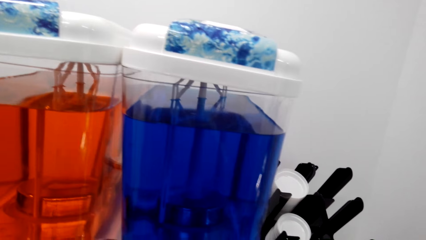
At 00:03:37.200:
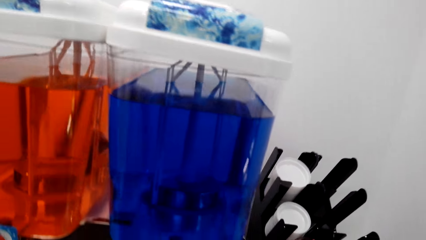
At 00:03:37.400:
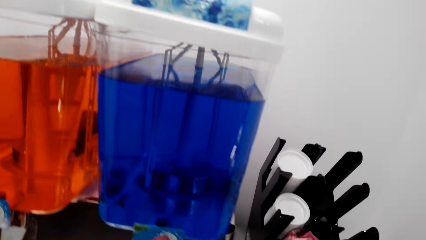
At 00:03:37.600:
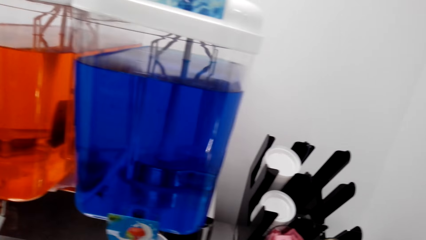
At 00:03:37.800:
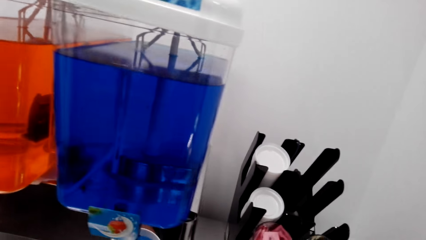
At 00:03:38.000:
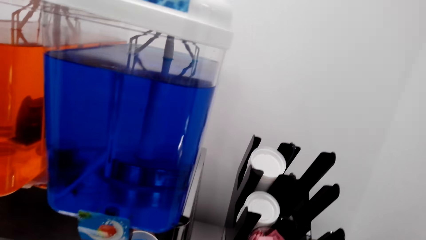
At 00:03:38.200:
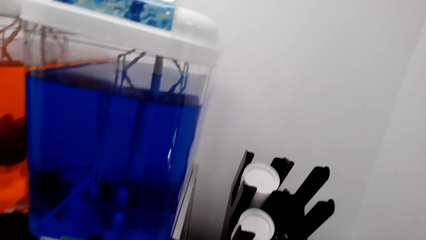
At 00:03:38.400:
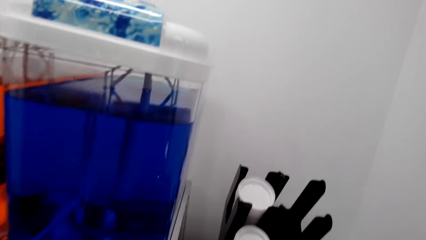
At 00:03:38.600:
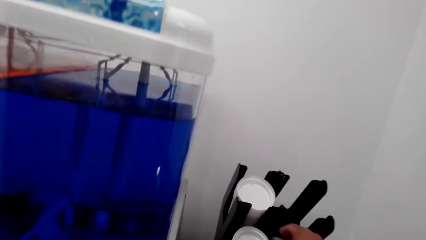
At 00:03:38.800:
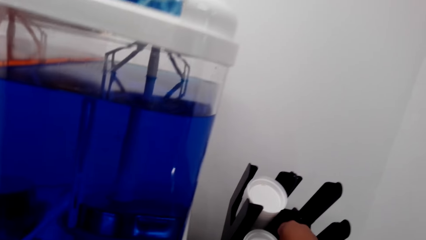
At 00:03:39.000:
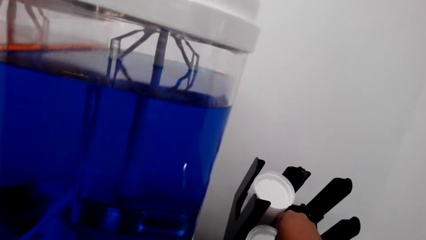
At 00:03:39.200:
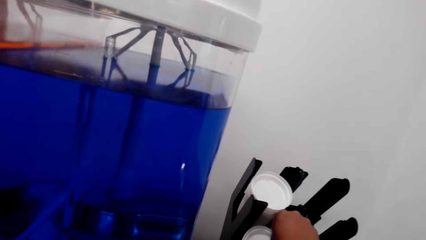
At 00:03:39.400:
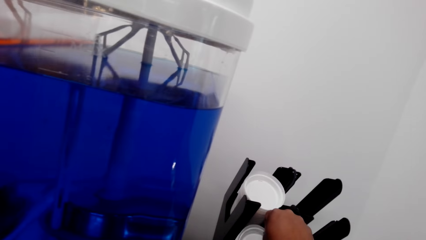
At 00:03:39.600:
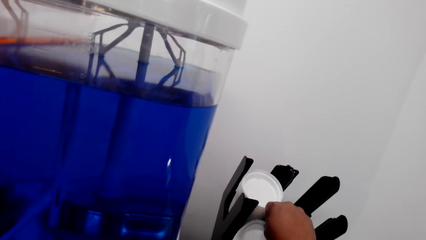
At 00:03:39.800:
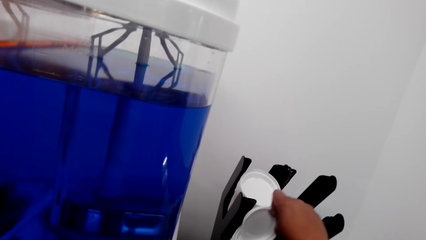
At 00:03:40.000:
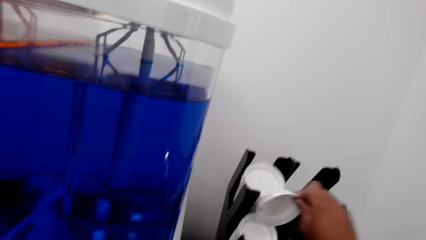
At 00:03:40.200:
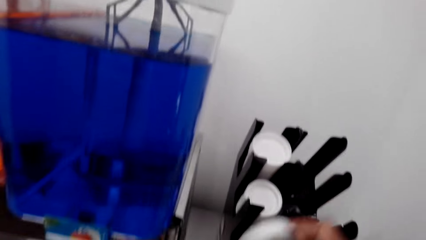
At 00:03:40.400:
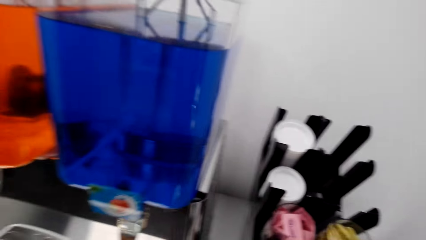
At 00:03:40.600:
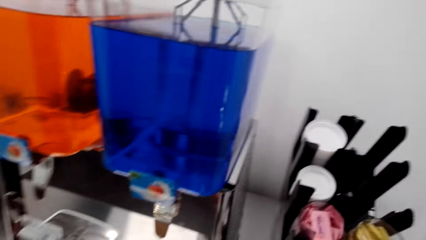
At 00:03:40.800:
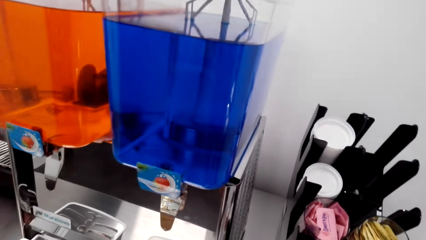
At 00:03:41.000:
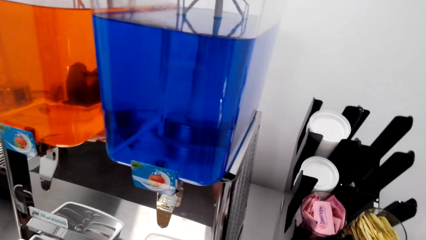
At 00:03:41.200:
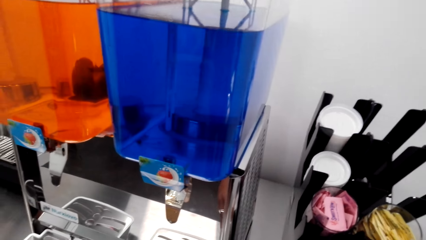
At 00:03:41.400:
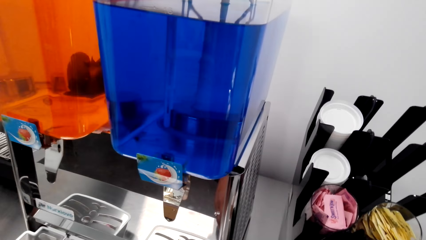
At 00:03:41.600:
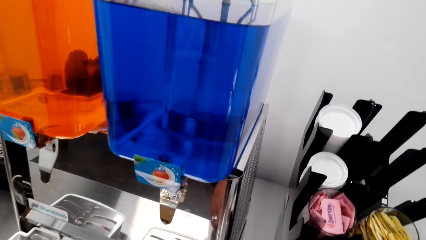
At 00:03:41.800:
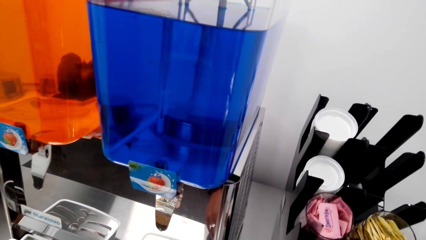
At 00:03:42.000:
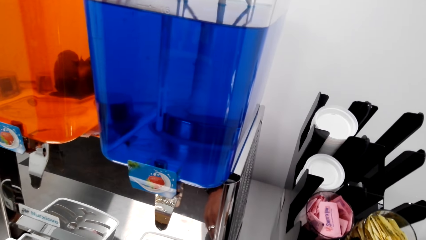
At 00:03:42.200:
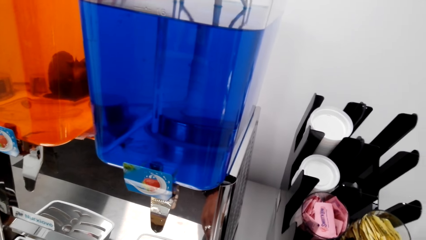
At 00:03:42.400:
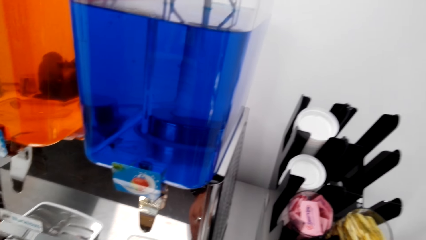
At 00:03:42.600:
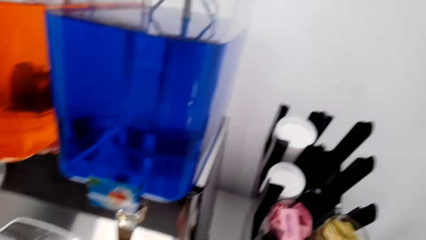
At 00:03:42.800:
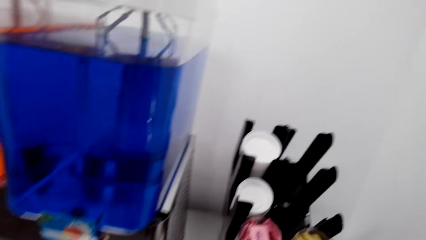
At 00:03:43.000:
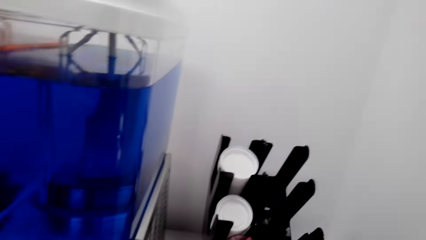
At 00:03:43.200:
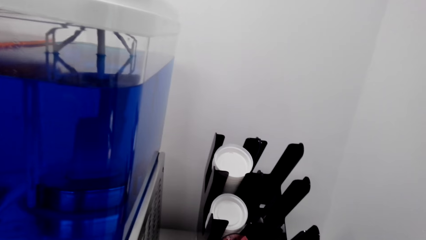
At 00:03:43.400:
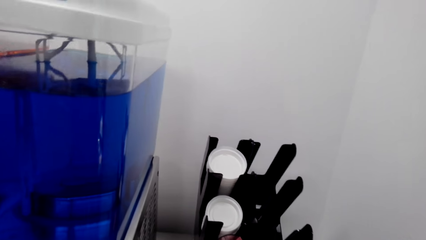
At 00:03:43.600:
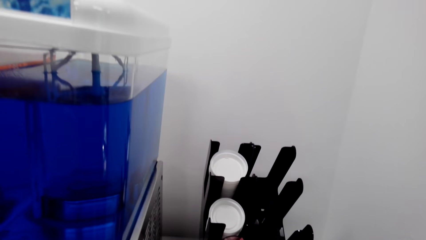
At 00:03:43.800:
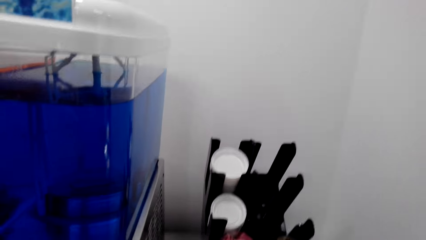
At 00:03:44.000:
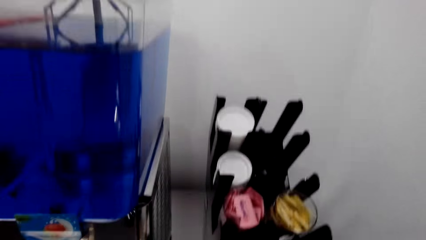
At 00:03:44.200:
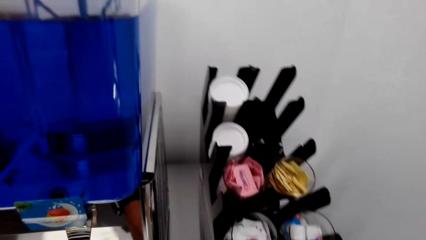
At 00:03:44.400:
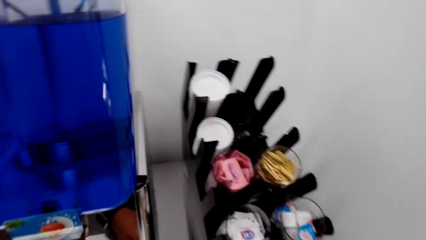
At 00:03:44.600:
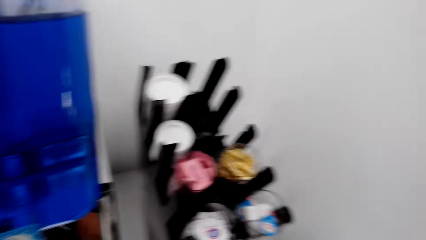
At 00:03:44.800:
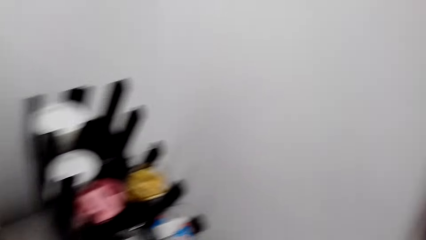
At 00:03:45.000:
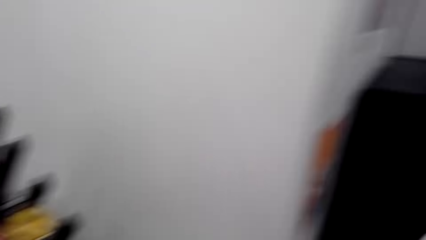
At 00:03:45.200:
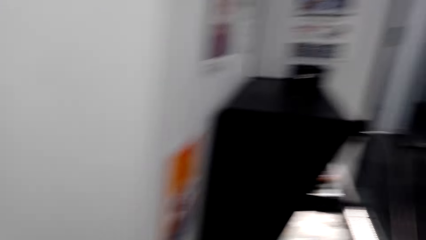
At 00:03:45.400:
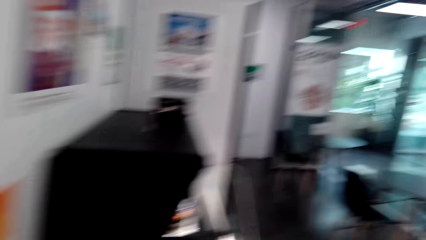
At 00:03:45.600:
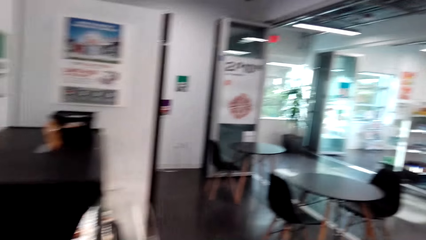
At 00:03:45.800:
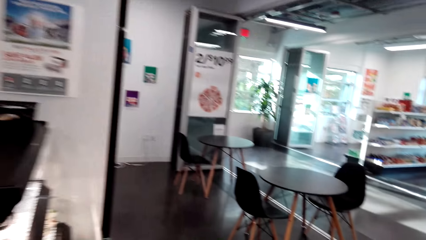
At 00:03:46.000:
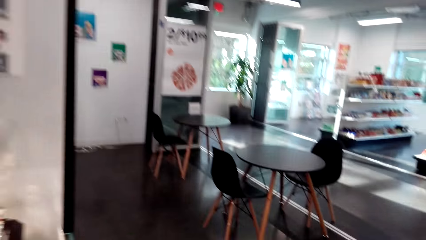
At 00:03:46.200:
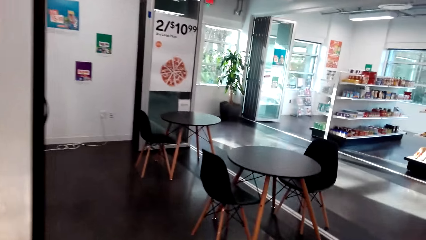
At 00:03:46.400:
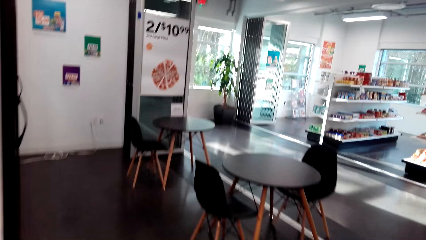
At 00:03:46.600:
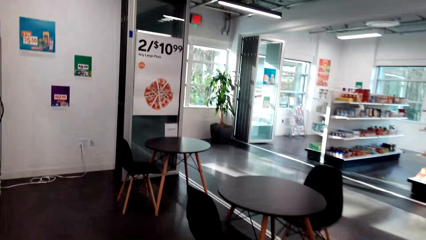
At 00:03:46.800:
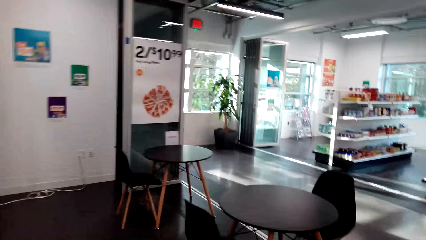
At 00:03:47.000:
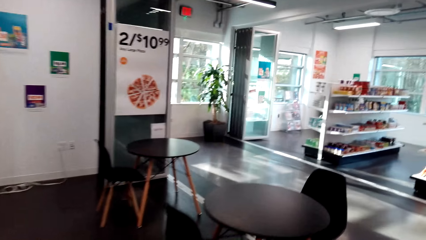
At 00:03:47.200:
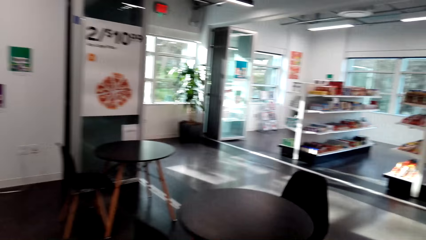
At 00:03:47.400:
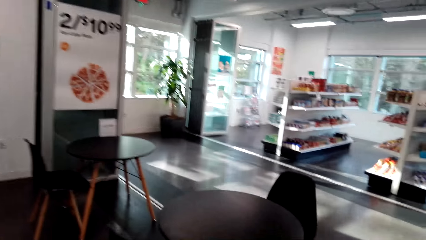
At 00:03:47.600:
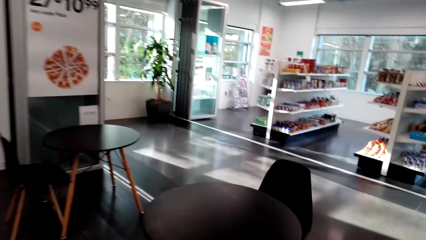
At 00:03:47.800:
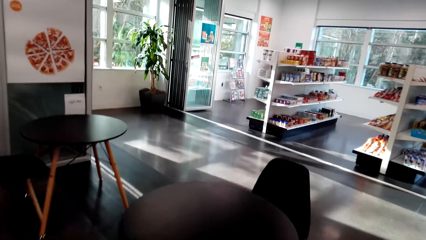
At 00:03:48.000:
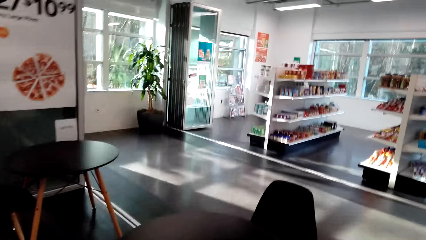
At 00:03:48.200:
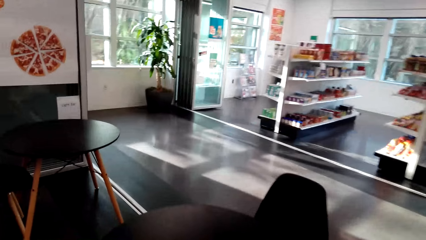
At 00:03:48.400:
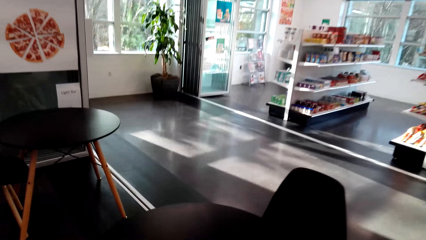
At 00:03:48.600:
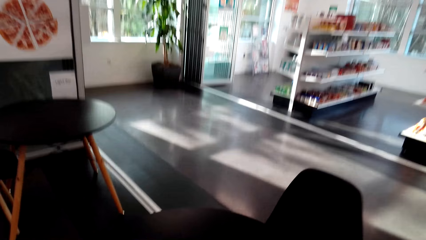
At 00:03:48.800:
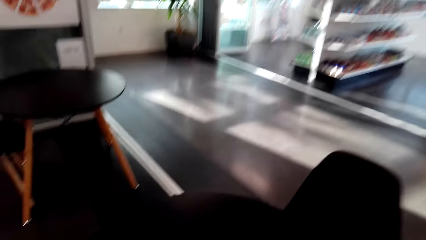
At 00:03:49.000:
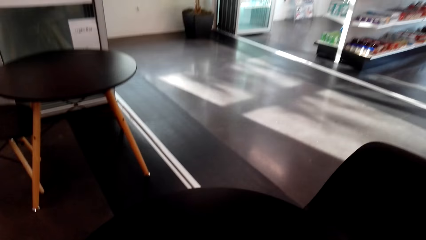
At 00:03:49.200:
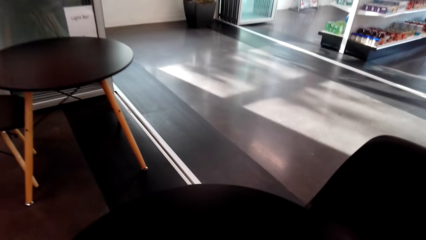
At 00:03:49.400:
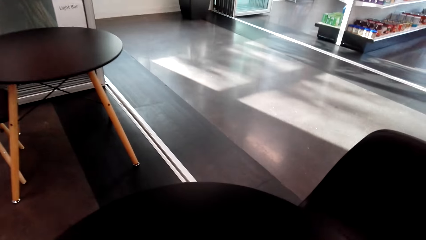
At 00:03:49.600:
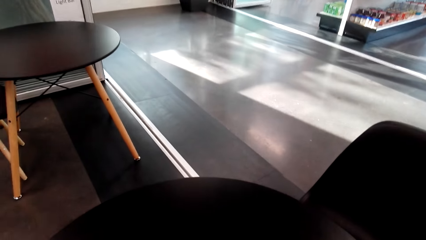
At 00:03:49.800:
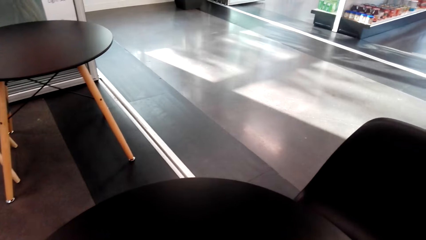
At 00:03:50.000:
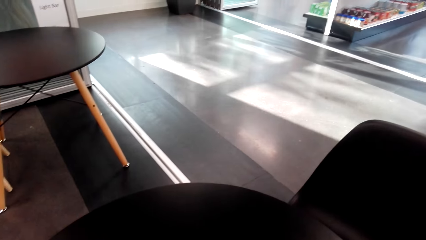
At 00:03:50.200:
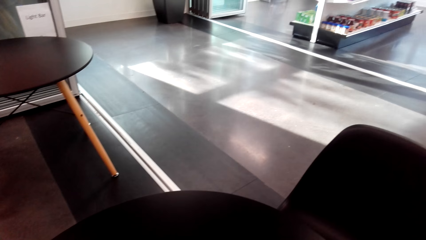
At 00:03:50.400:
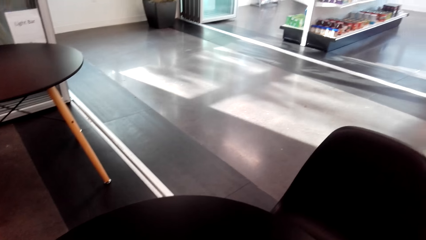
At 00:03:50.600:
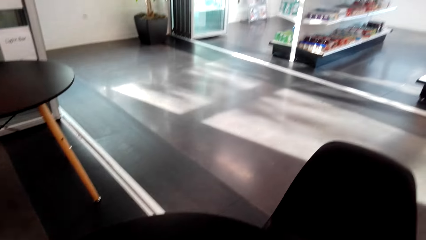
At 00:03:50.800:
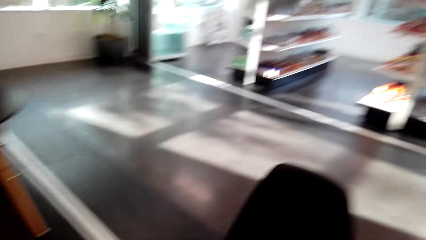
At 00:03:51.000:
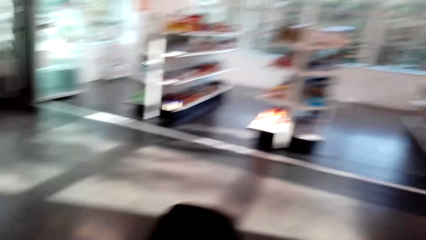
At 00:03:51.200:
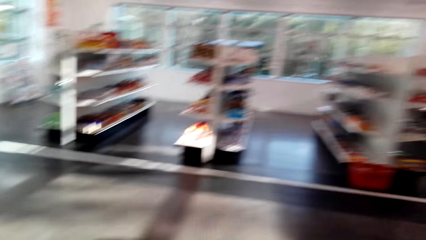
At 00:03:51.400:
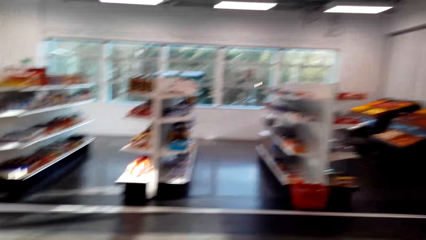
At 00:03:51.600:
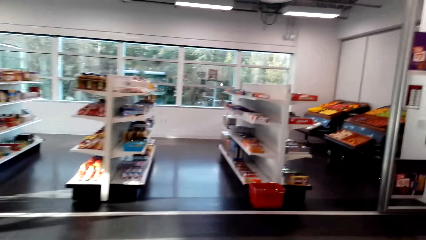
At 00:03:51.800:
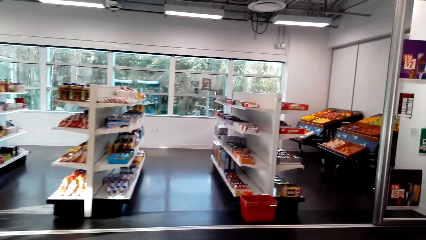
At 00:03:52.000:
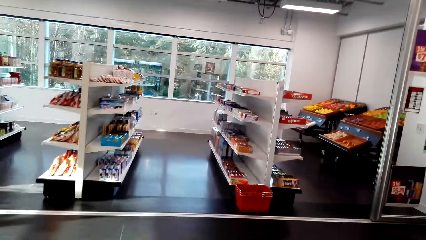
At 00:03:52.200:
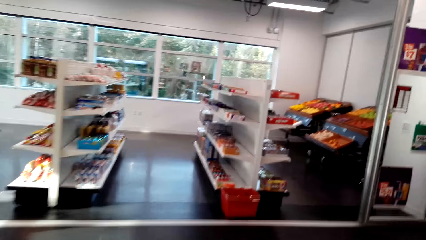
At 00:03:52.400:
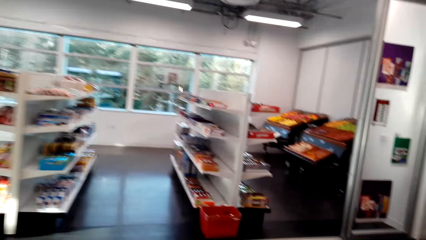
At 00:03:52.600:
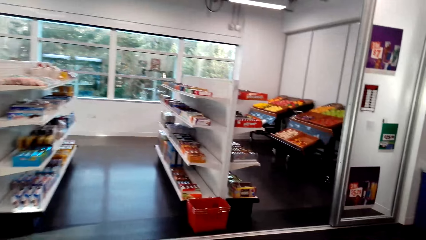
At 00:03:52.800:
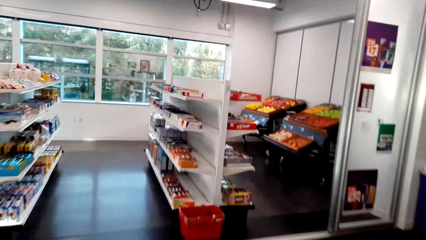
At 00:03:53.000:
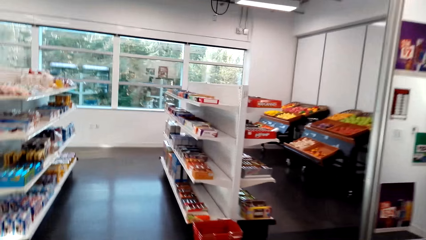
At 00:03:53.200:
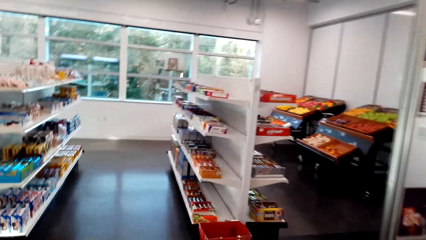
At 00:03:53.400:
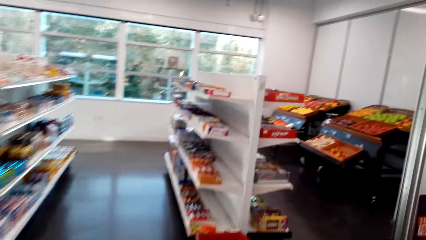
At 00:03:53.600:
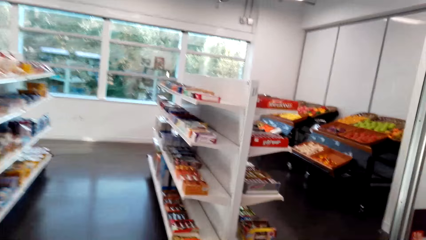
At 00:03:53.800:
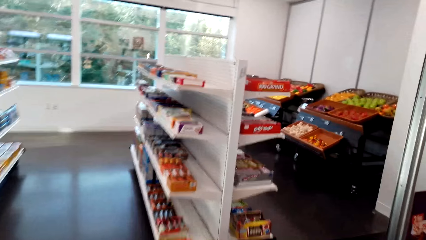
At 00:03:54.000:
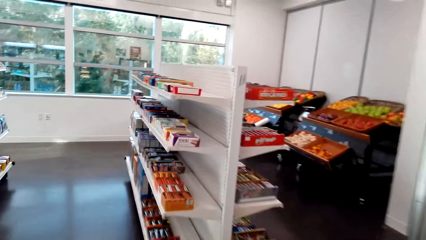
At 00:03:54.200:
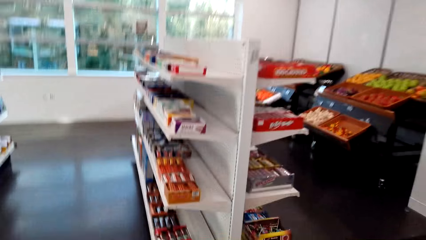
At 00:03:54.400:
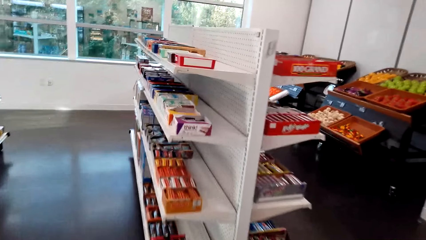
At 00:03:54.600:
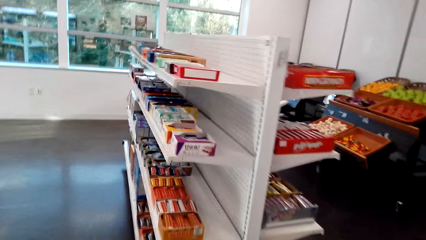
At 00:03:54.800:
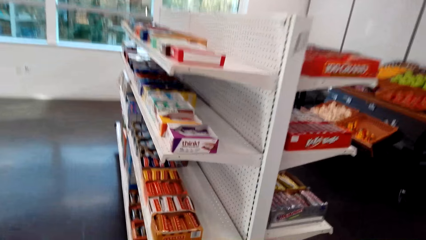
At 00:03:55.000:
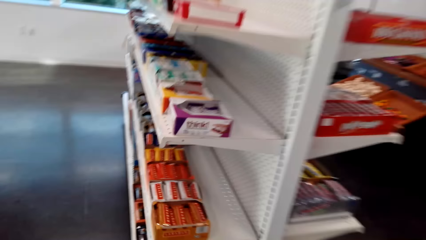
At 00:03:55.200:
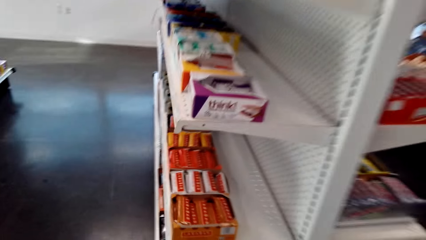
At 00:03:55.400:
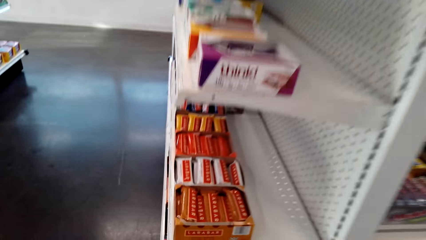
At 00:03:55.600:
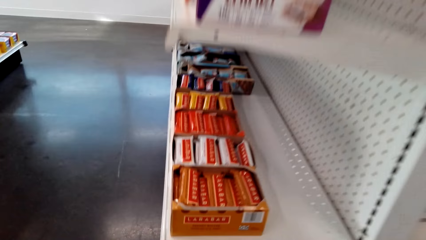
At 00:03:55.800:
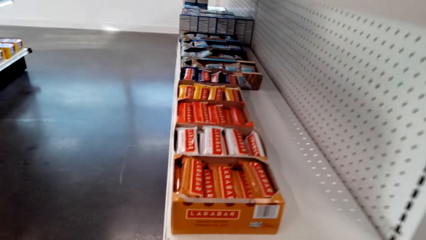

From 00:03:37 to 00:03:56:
The camera wearer picks up the lid of the tumbler. They walk around the supermarket. They put the drinks on the table. They look around. They walk around the supermarket.
